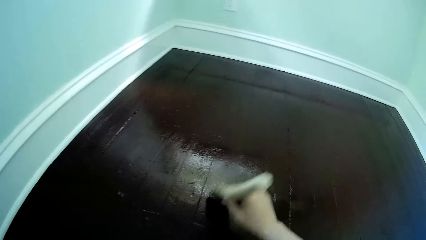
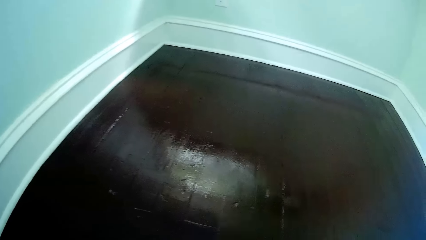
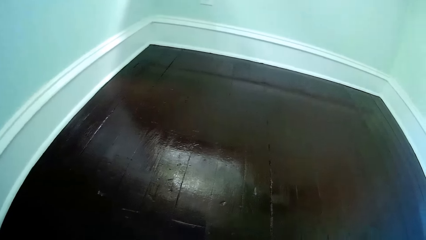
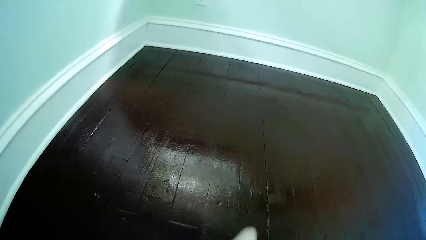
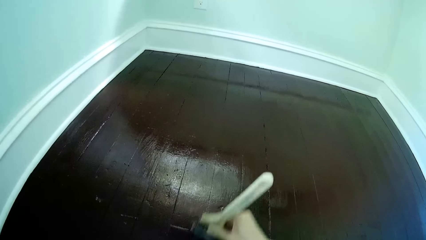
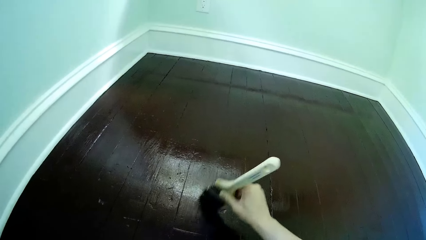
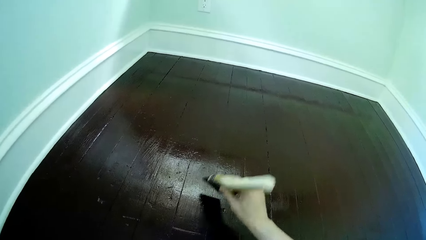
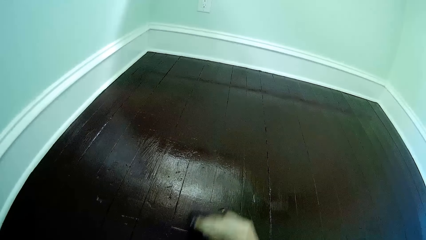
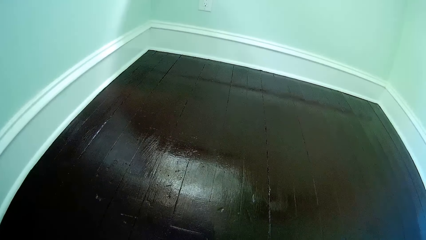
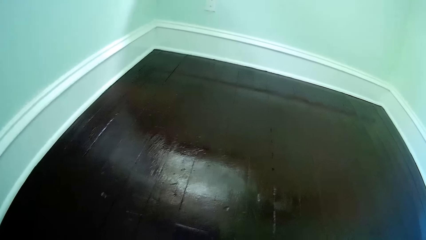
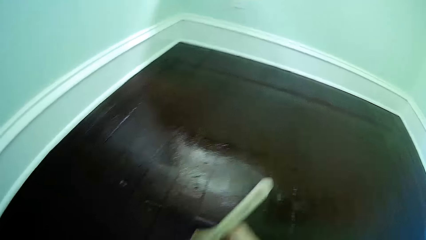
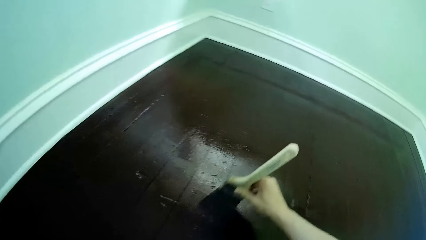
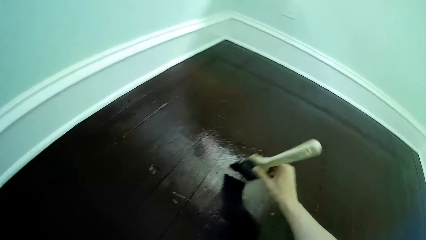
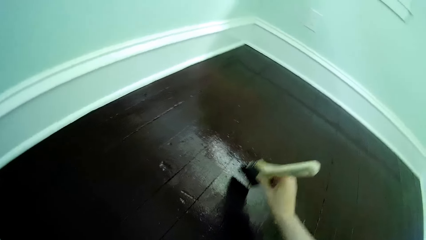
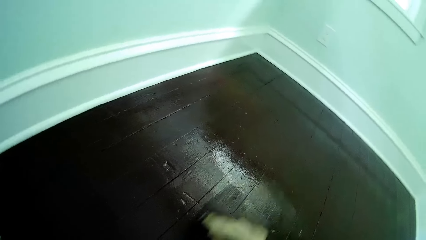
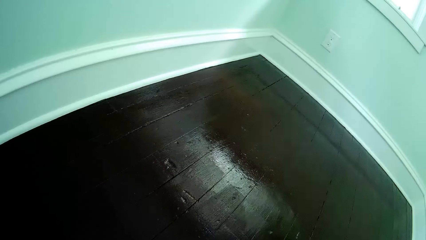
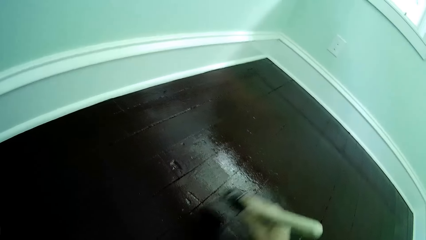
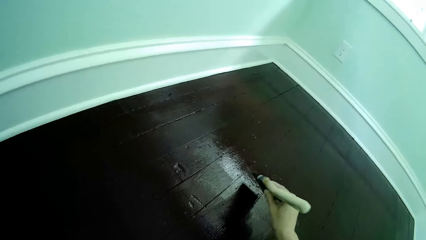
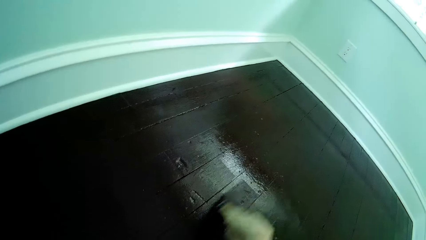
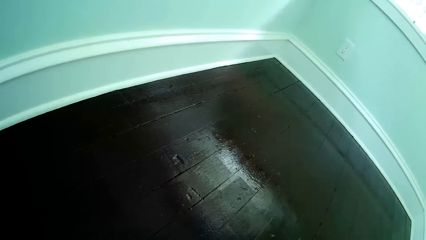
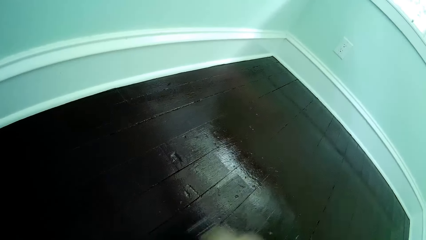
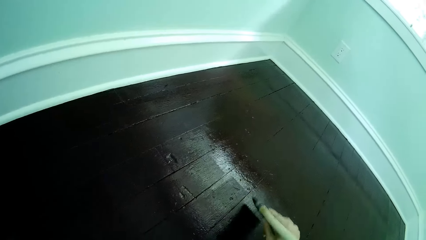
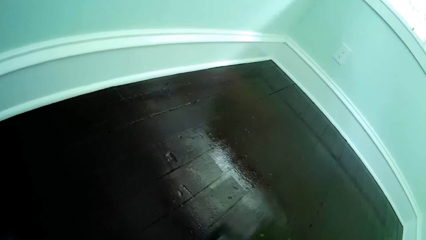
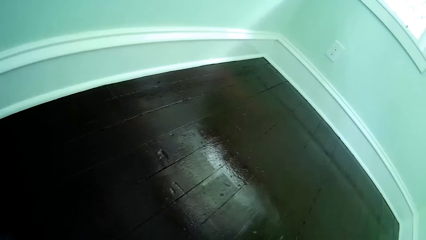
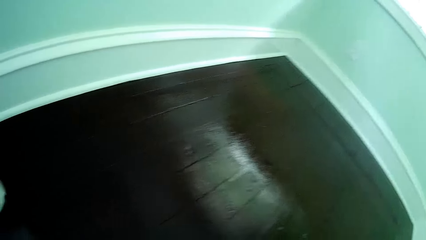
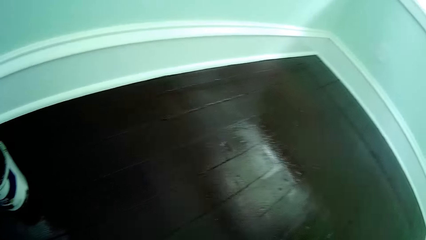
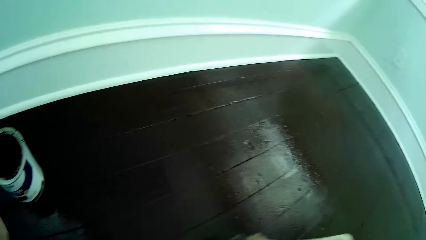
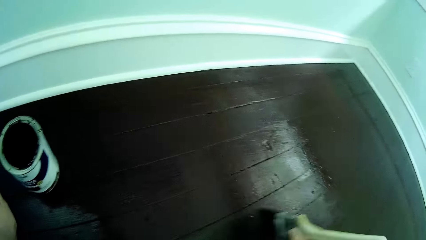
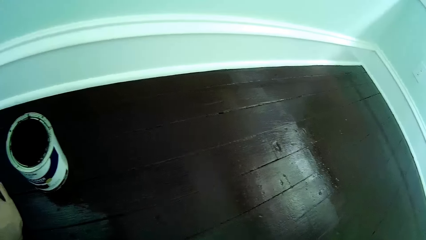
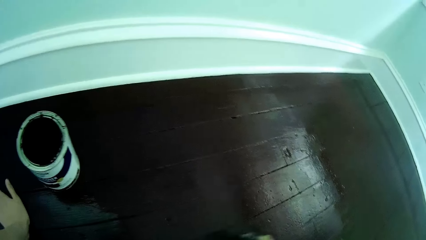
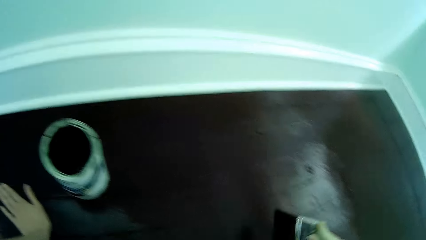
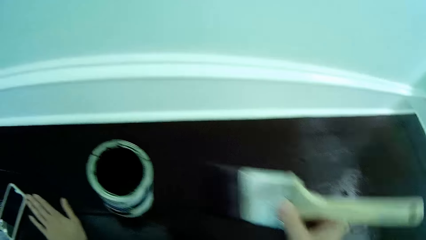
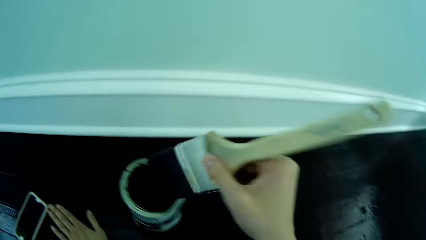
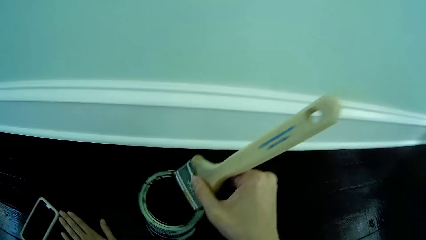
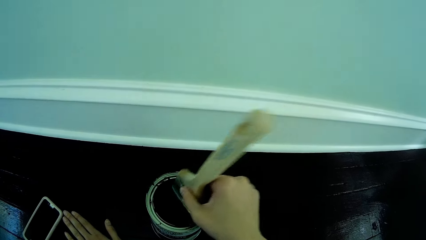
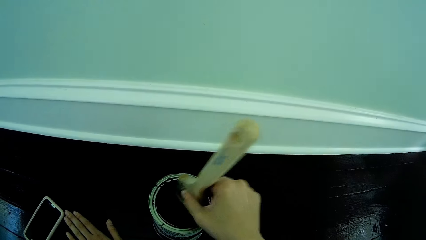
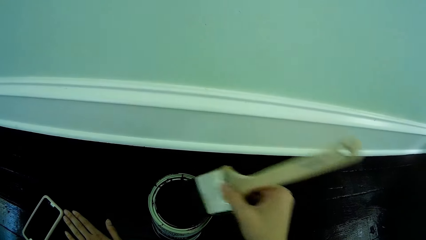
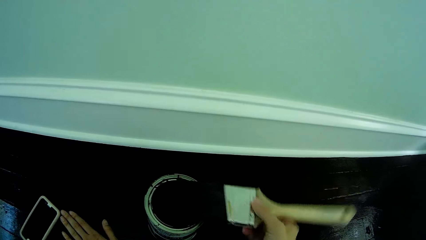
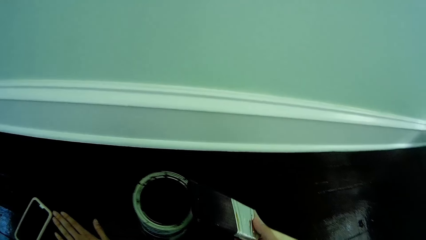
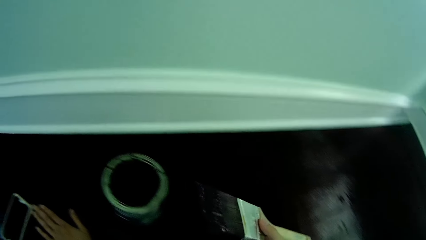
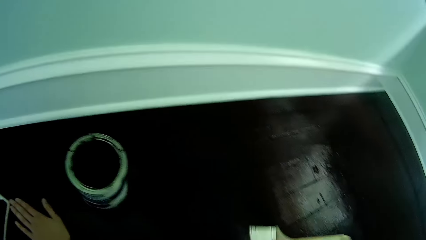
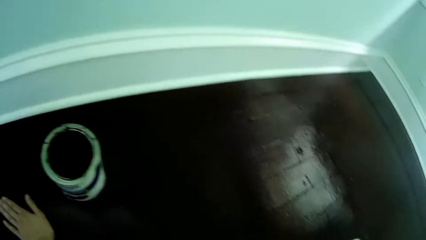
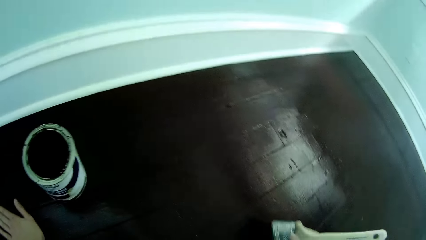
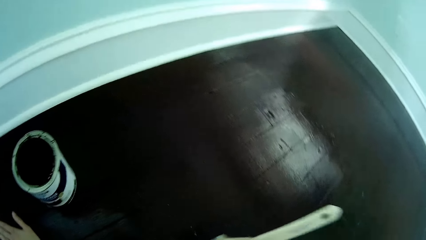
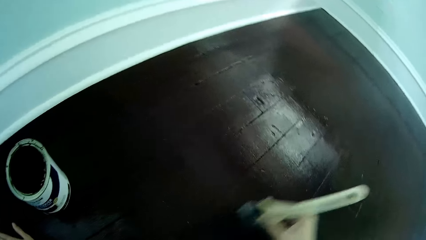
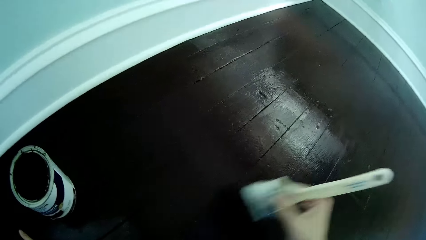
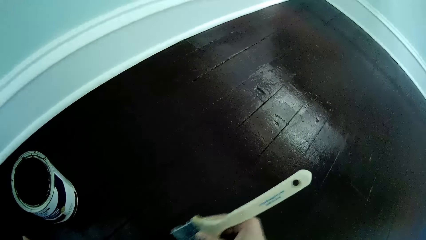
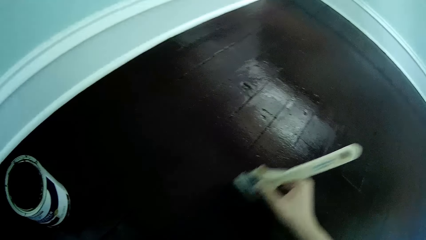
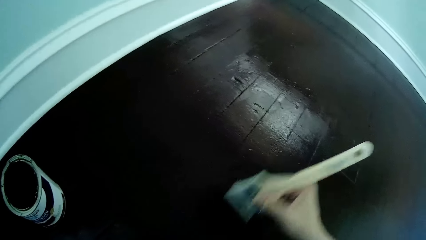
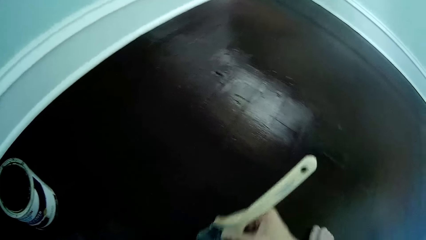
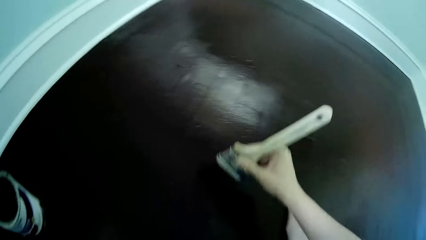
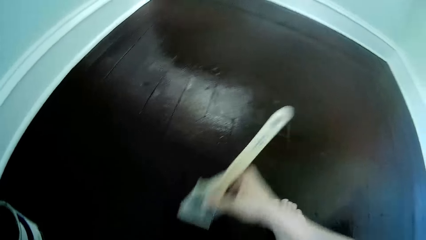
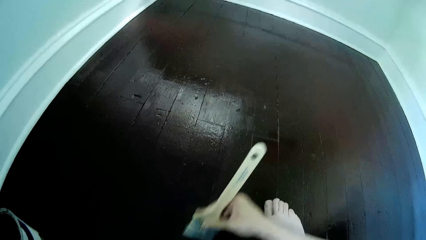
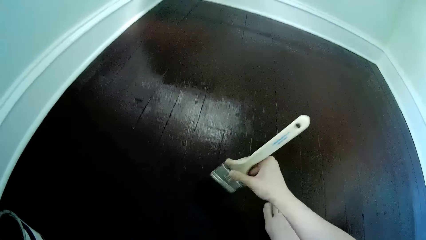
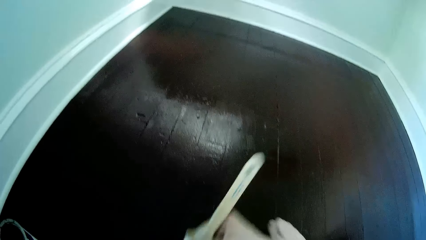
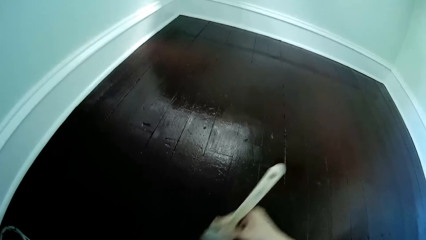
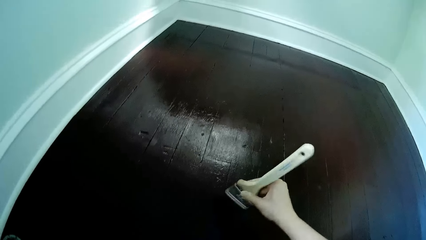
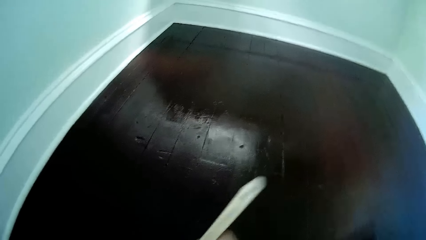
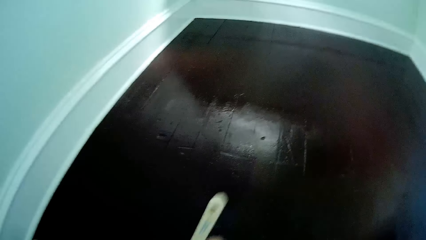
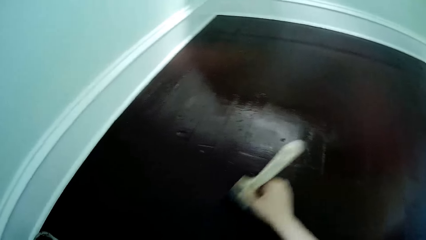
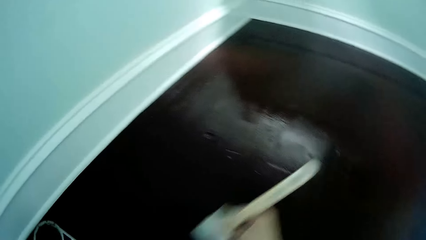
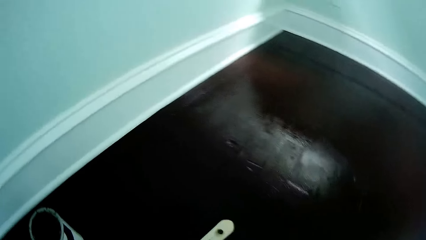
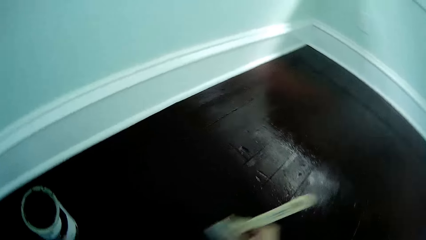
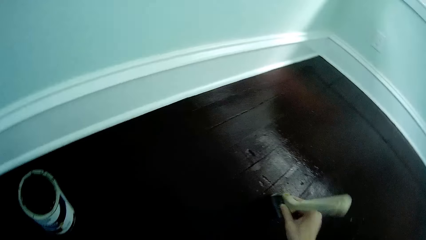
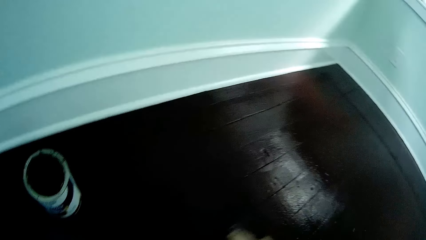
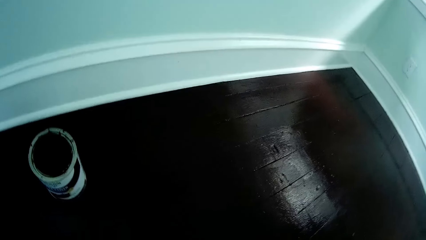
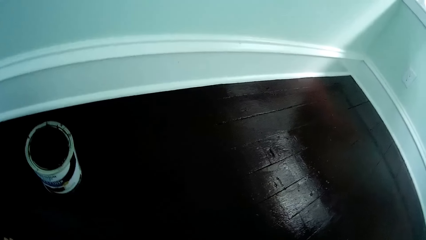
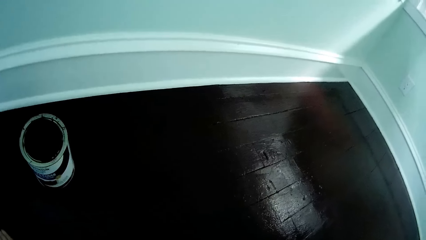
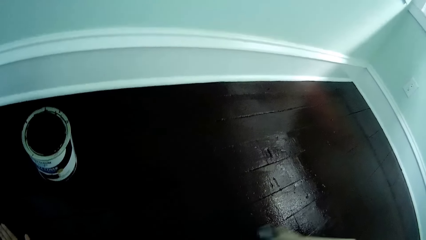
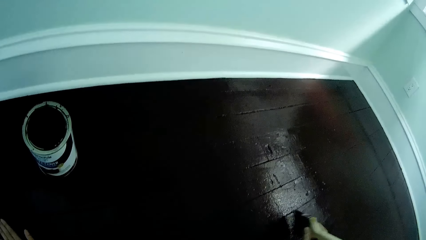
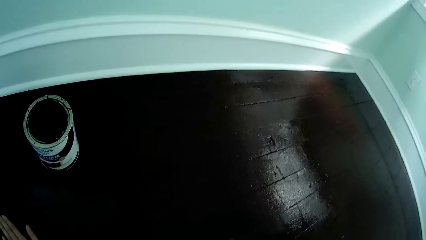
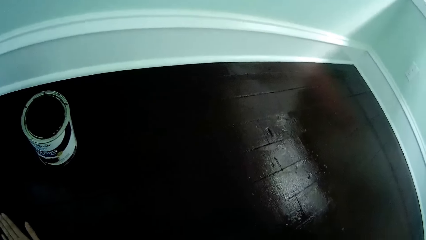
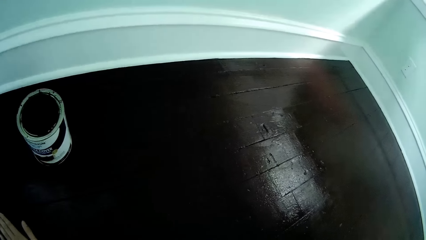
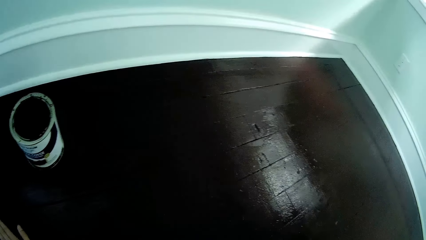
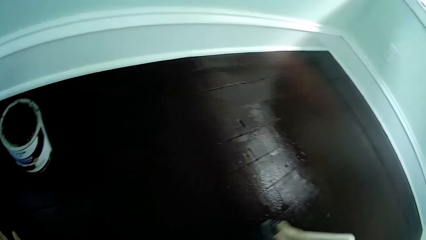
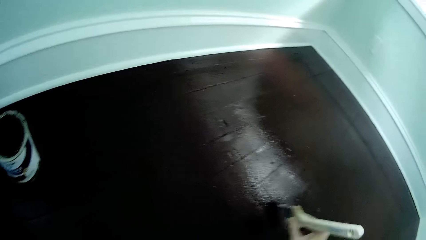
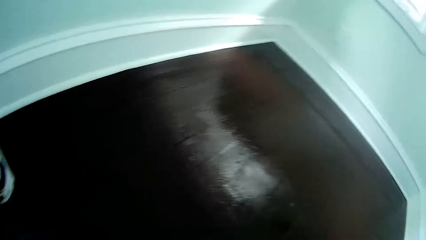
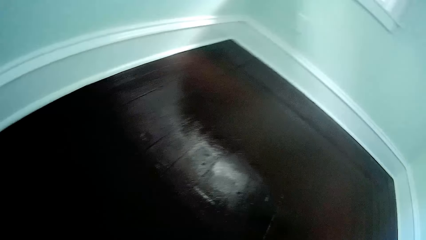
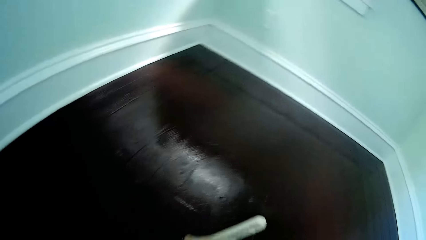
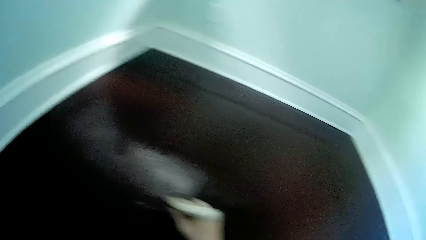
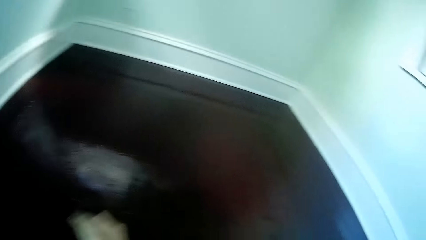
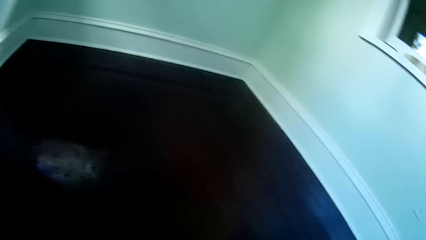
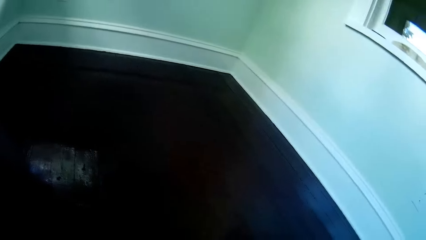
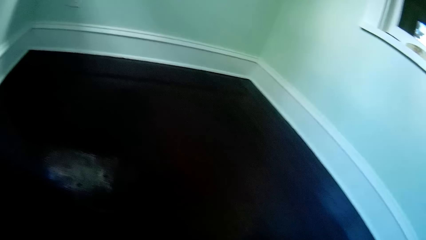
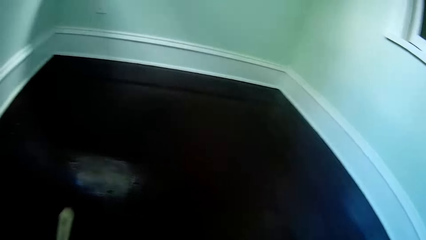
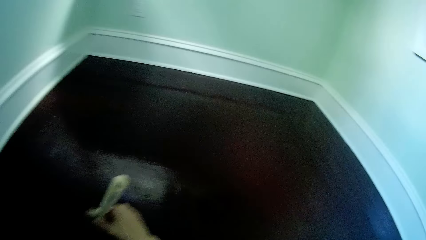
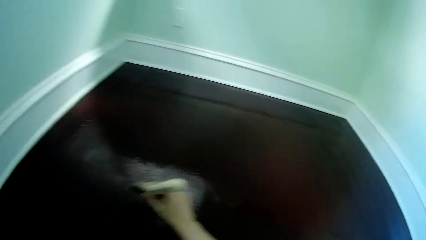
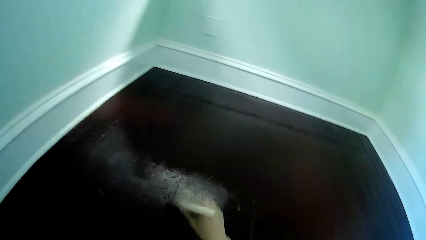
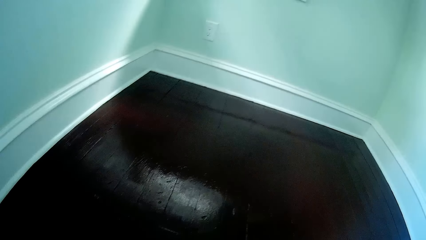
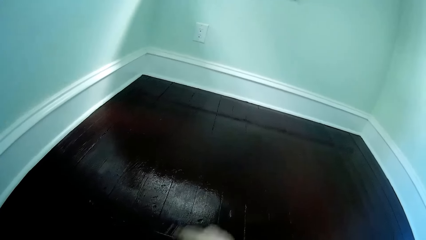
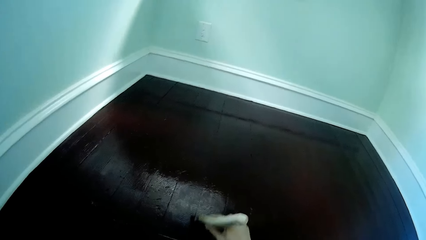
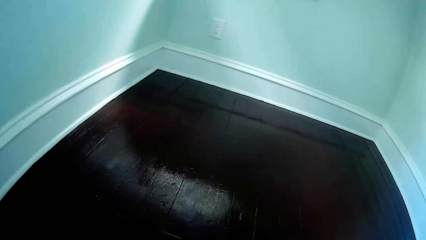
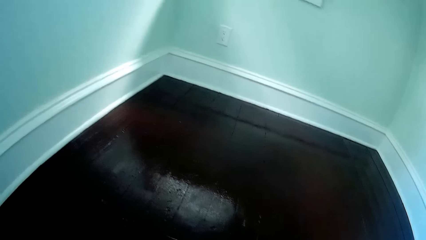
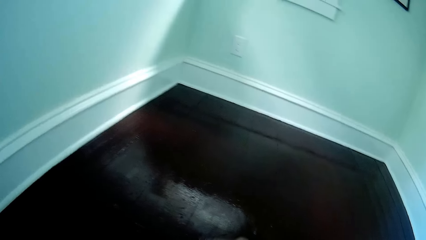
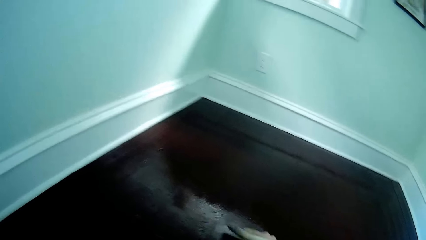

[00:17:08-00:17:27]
The camera wearer dips the paint brush in the paint can with her right hand. She paints the floor with the paint brush in her right hand.
